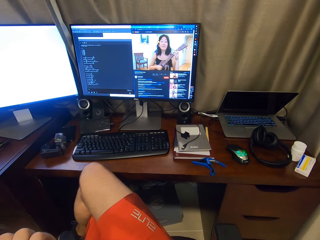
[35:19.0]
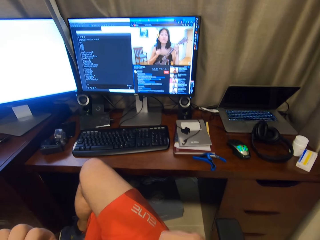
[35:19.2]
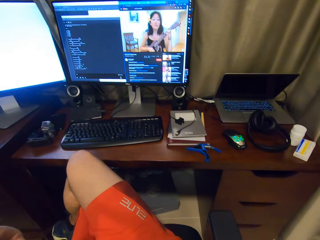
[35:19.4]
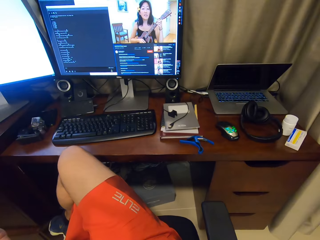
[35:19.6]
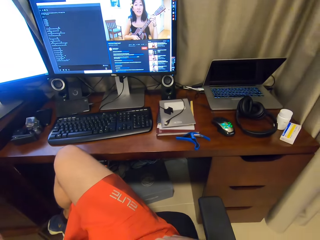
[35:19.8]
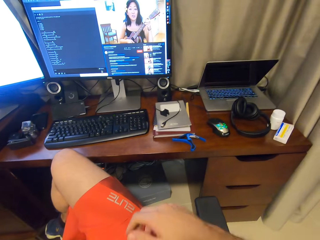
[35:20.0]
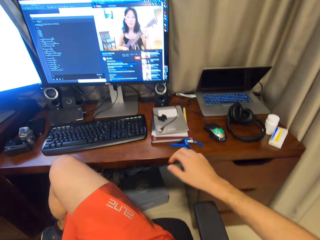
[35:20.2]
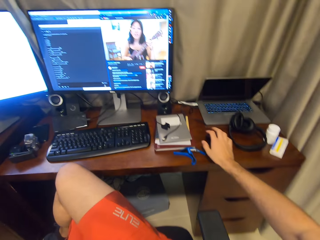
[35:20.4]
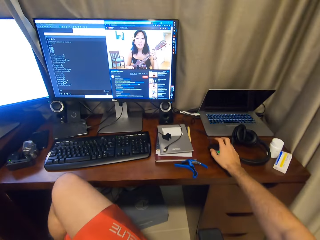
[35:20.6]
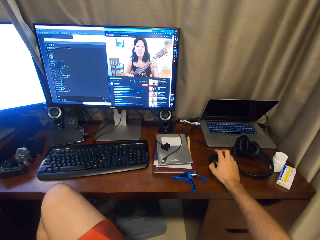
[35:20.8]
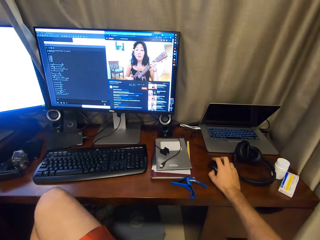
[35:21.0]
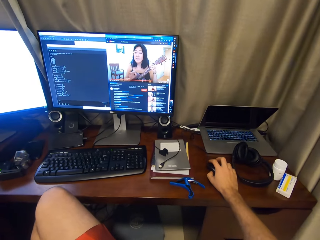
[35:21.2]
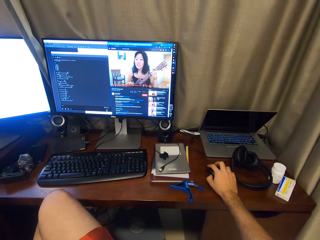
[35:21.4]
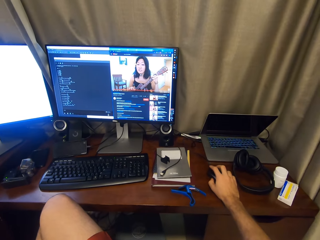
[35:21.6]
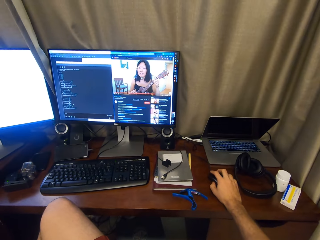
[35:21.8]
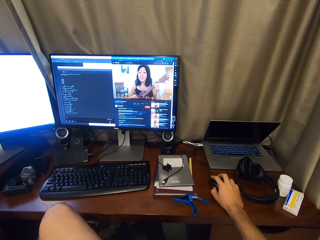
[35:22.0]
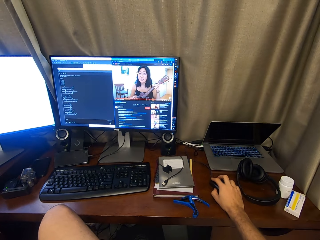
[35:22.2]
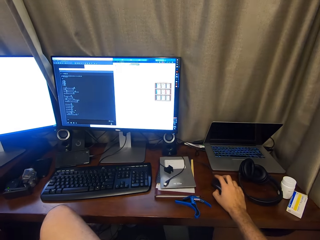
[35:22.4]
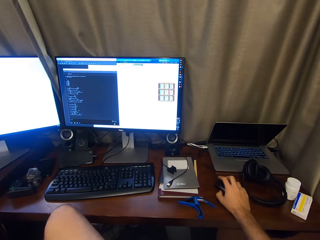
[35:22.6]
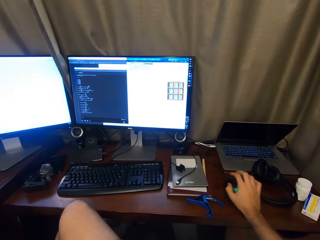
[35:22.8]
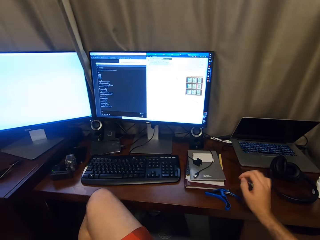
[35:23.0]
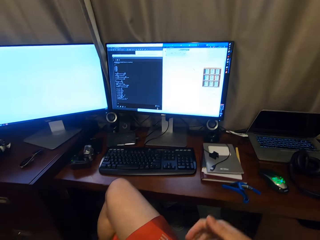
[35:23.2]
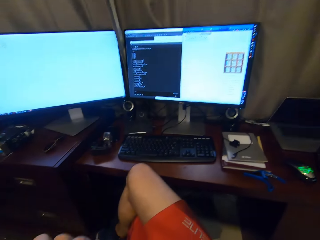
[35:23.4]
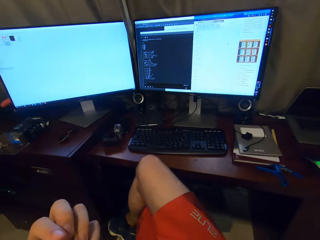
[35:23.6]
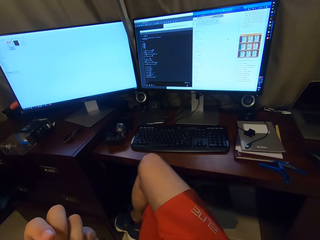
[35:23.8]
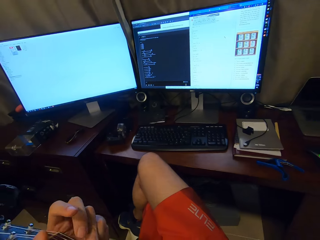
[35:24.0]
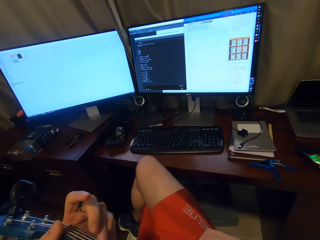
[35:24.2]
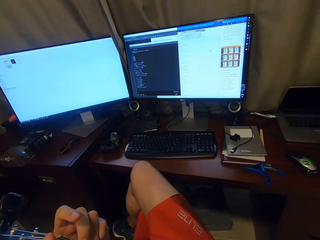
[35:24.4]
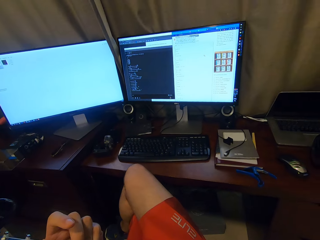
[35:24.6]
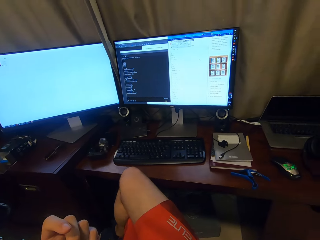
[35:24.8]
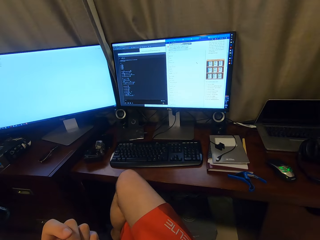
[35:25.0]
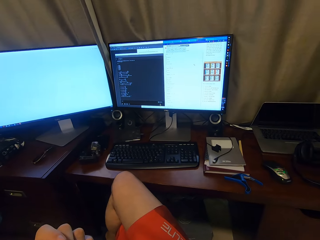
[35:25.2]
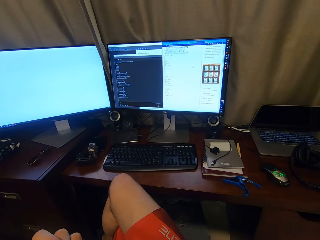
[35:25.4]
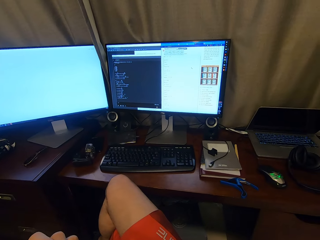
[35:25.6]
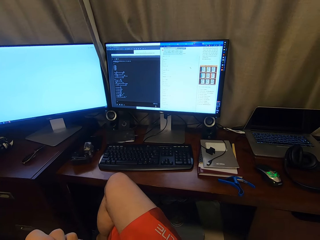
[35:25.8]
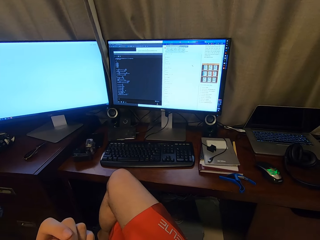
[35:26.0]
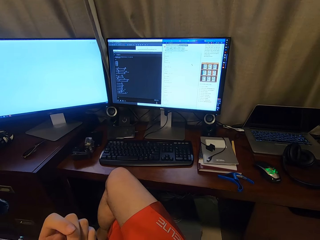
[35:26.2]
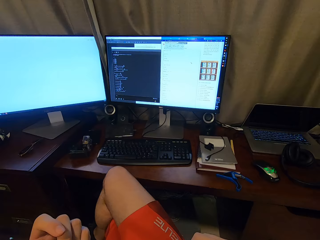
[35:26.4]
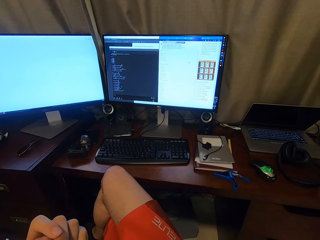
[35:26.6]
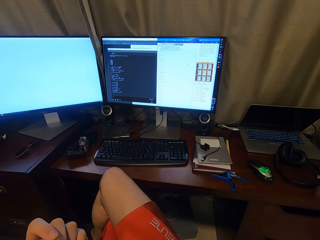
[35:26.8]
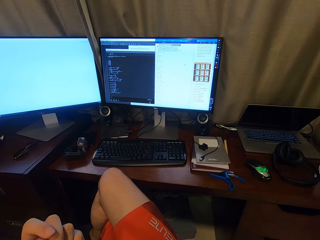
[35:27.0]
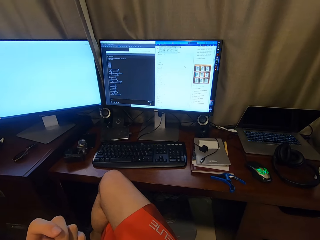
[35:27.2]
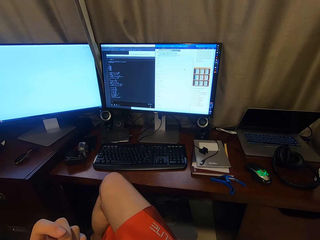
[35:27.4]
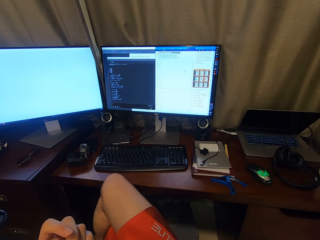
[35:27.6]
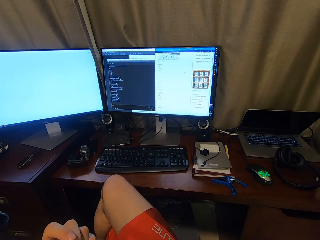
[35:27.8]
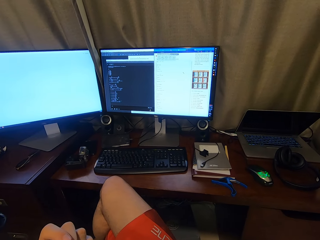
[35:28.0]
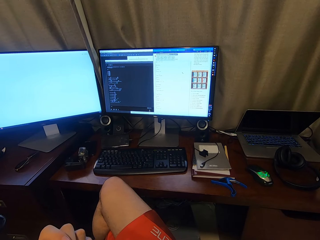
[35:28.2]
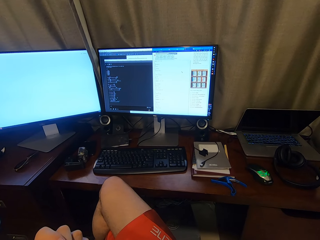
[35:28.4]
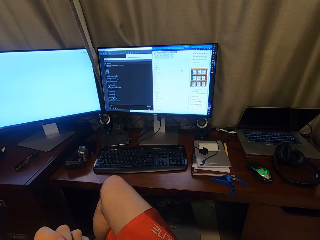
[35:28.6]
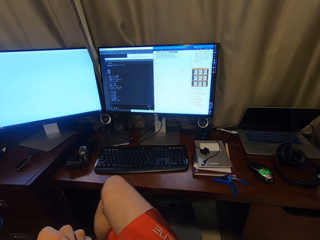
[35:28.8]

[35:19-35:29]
The camera wearer clicks on the mouse. They scroll on the mouse. They play the guitar.

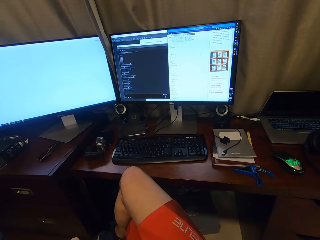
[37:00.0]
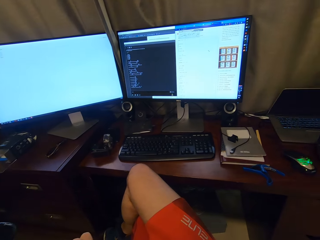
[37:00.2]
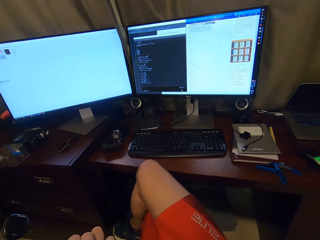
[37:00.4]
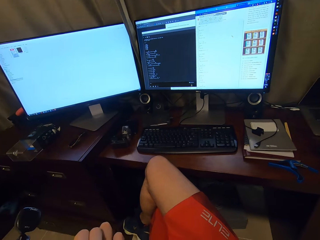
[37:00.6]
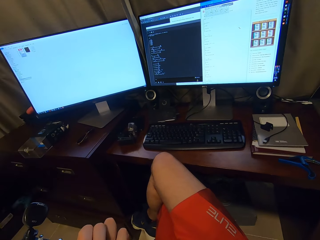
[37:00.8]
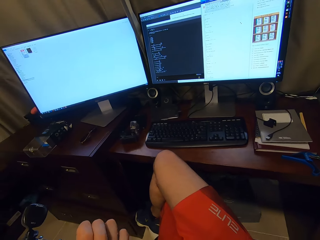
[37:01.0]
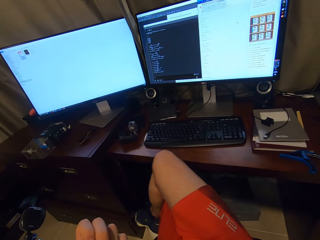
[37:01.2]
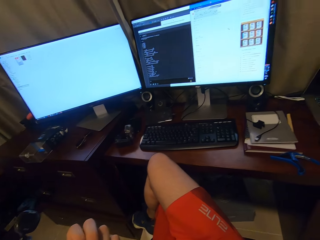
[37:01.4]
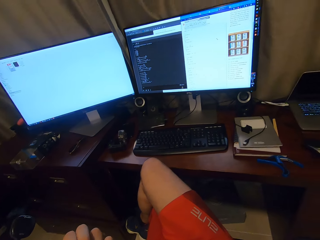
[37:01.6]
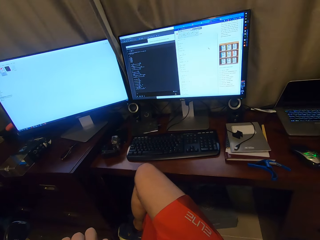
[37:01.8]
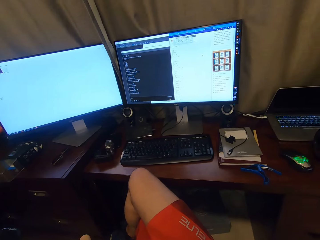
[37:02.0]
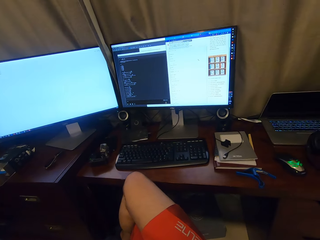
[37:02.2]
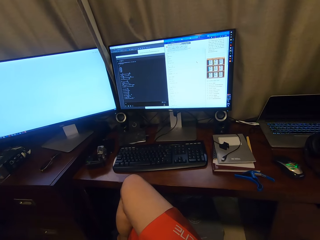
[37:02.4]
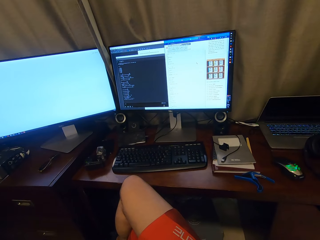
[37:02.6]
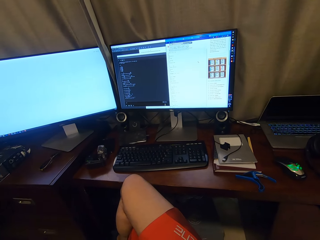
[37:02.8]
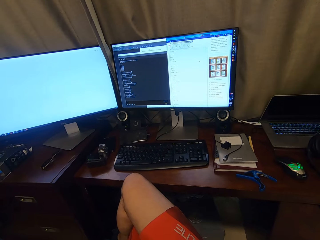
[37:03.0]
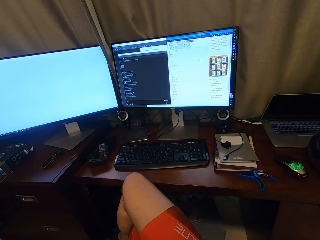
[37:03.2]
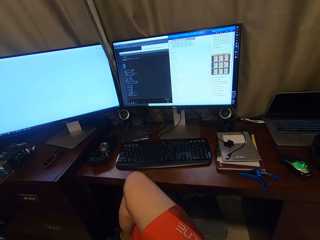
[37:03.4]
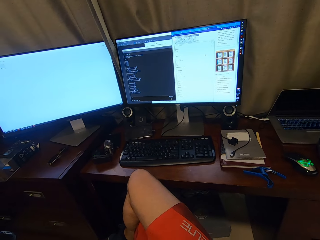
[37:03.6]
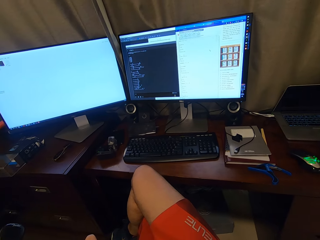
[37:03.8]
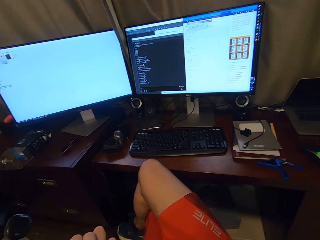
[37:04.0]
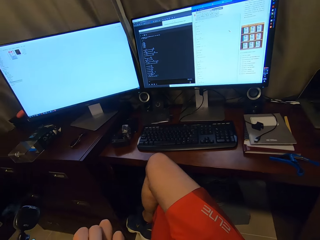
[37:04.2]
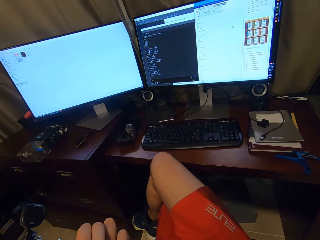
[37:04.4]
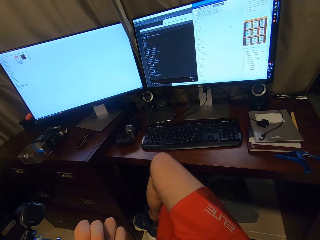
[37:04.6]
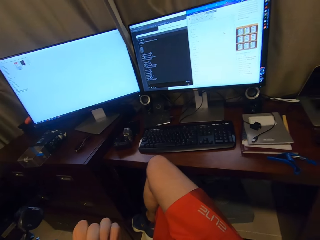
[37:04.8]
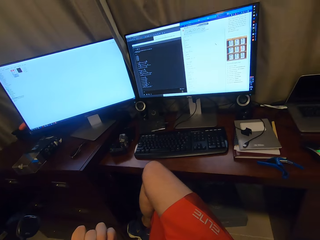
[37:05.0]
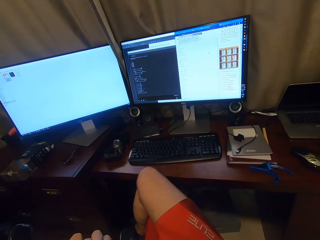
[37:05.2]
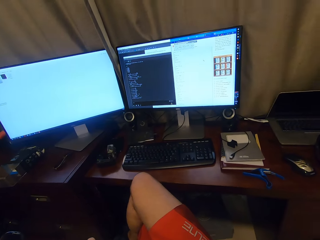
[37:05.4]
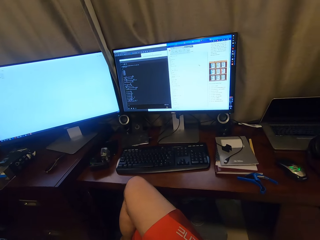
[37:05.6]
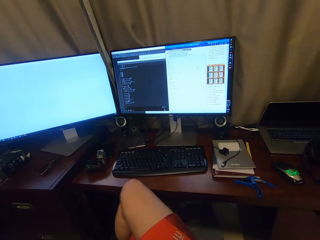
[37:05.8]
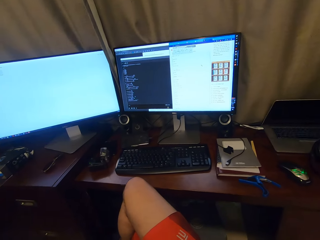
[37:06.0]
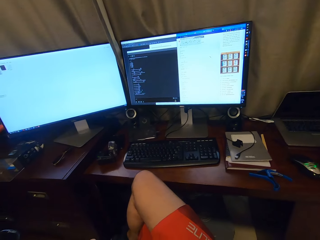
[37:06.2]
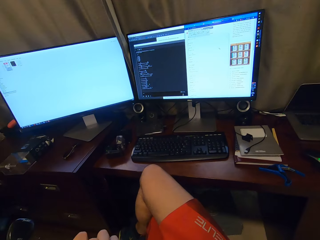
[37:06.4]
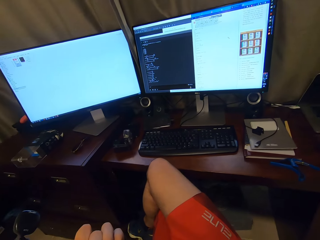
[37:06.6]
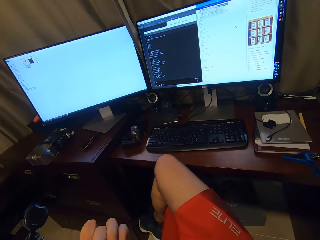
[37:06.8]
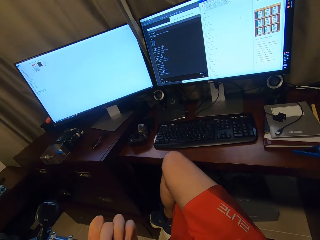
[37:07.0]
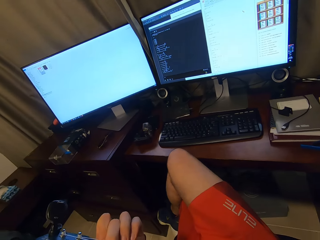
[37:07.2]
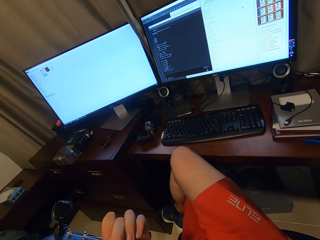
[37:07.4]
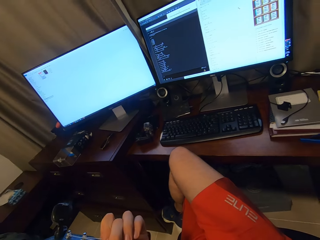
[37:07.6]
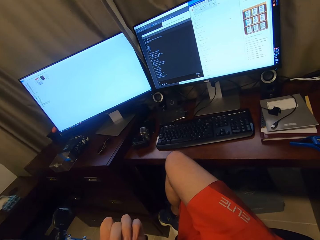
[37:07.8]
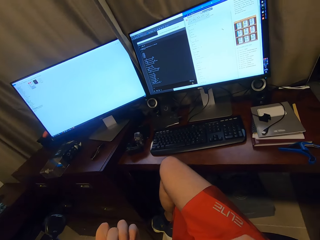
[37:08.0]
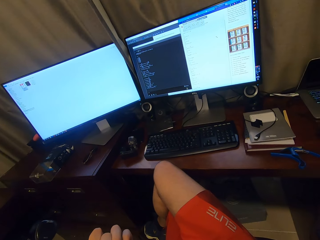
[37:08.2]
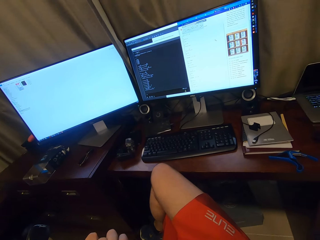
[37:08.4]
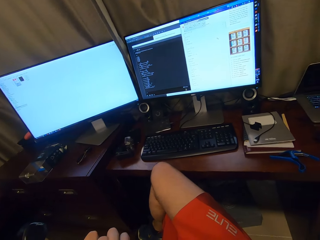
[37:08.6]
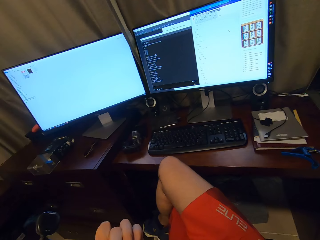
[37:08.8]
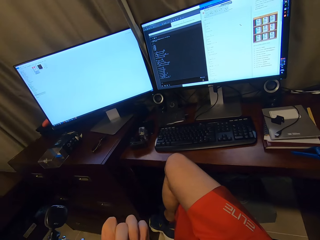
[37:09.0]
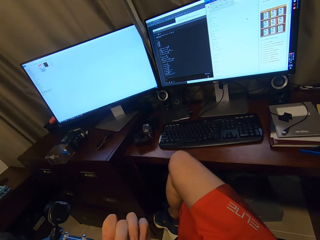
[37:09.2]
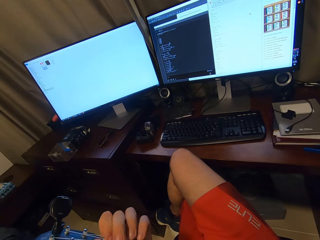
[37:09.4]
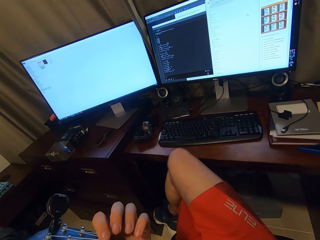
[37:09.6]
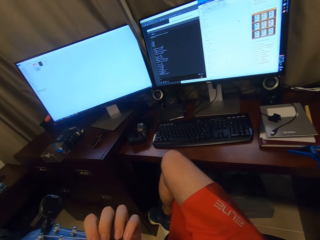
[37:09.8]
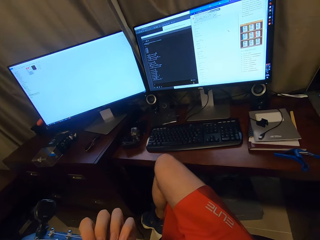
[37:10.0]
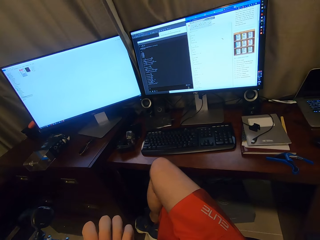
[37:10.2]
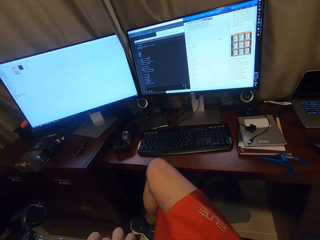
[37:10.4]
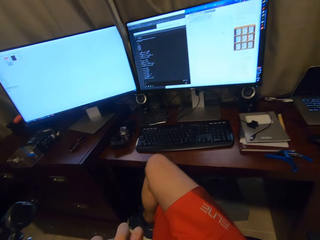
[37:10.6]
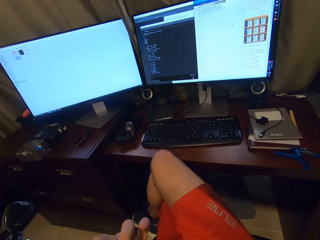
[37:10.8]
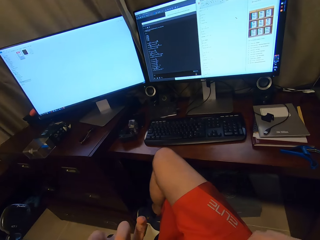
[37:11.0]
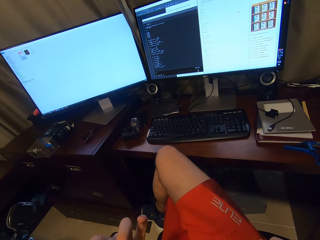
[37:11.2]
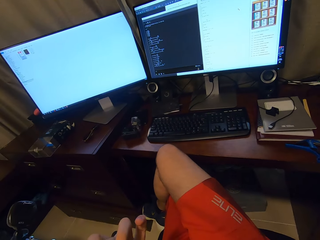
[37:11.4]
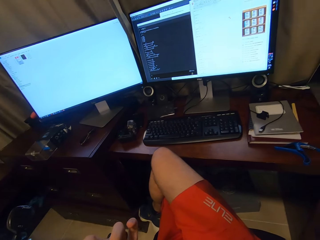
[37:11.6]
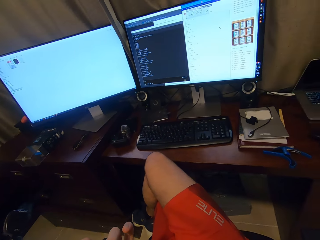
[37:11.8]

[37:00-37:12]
The camera wearer looks around. They play a guitar.
